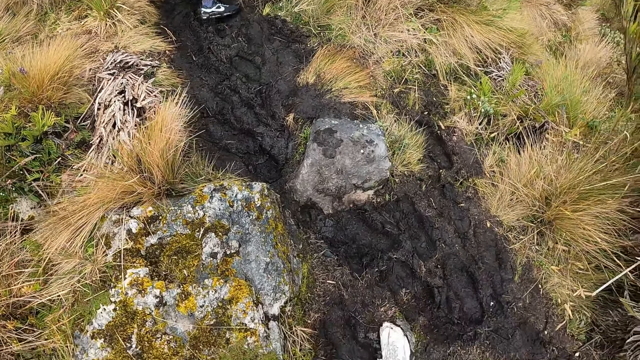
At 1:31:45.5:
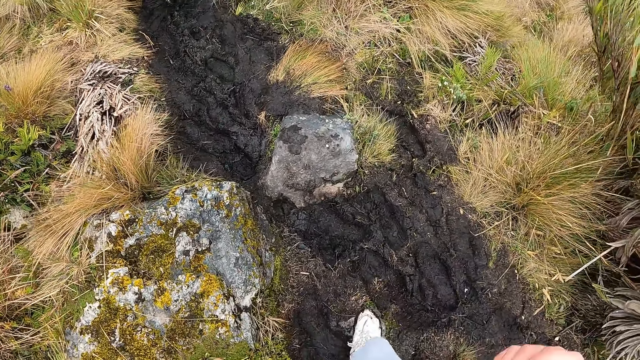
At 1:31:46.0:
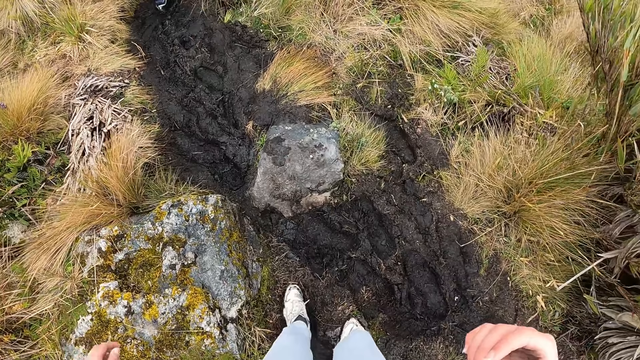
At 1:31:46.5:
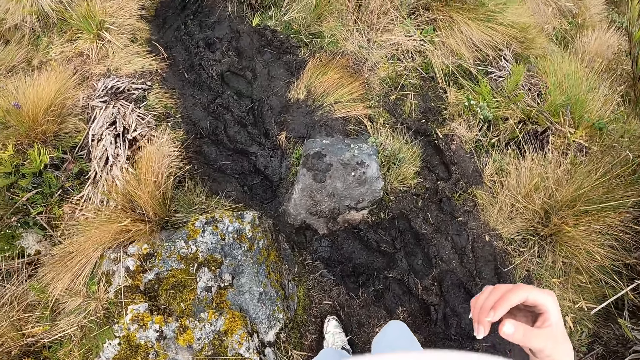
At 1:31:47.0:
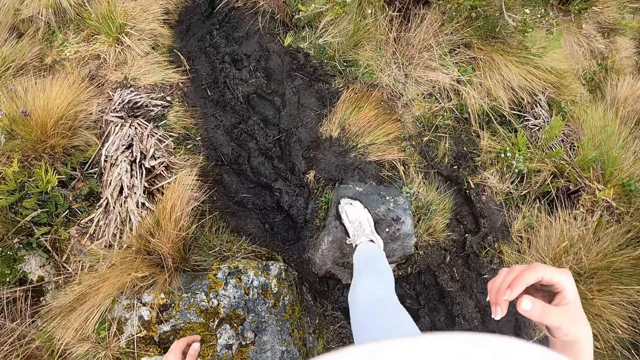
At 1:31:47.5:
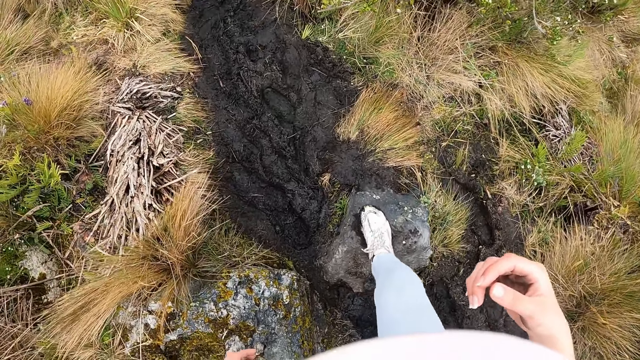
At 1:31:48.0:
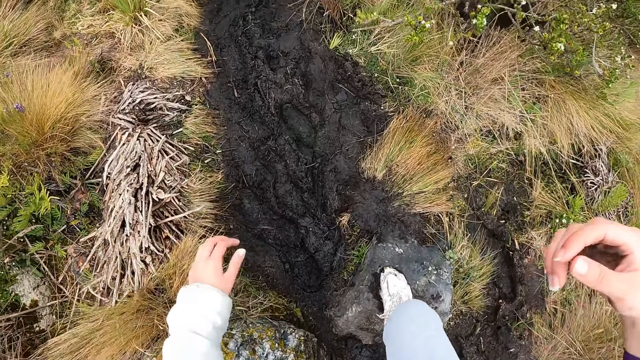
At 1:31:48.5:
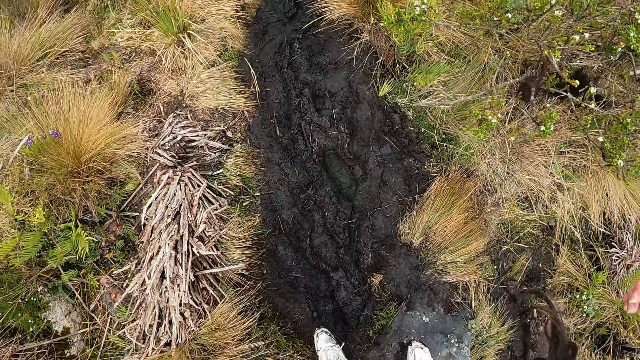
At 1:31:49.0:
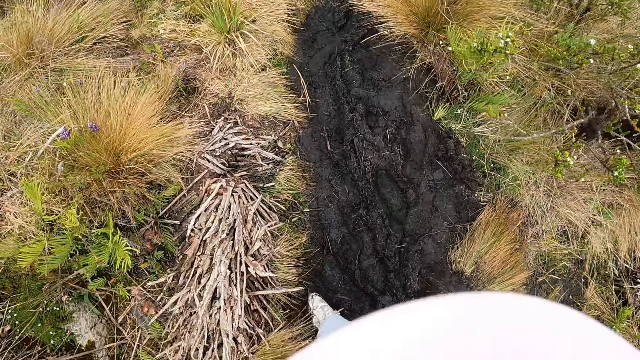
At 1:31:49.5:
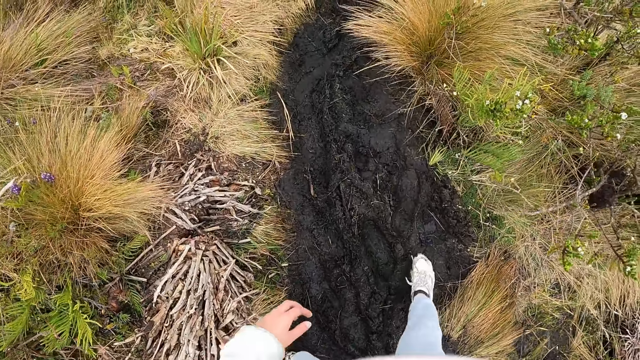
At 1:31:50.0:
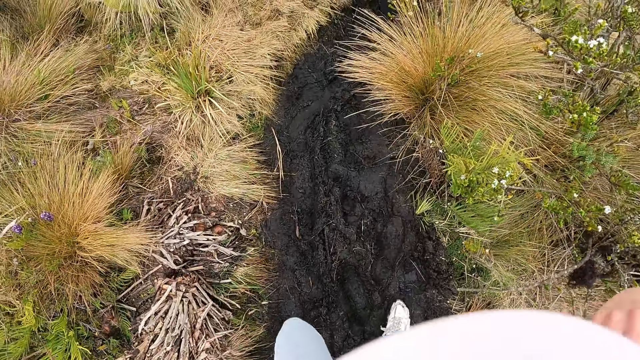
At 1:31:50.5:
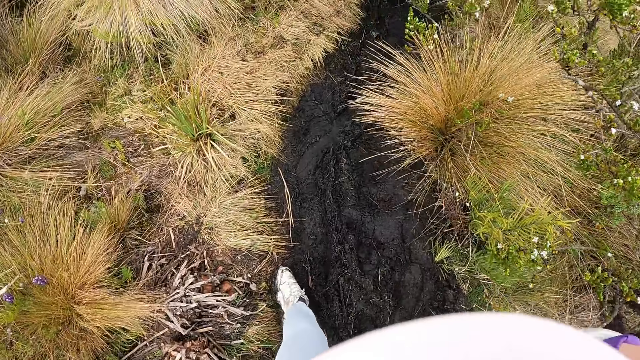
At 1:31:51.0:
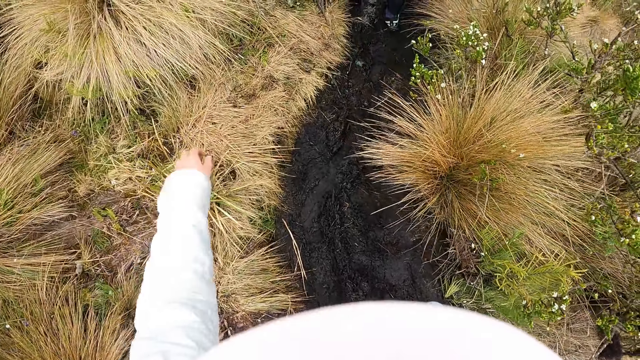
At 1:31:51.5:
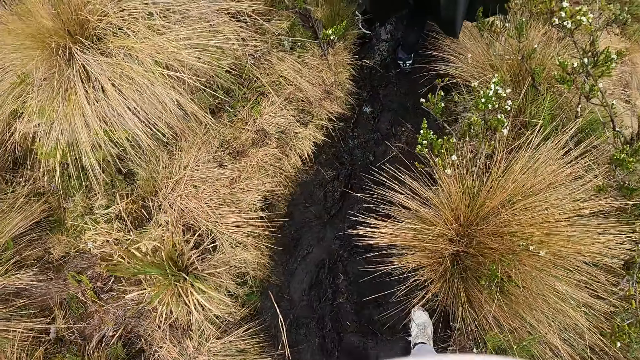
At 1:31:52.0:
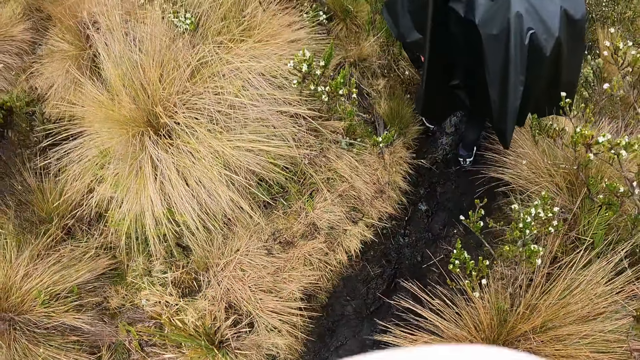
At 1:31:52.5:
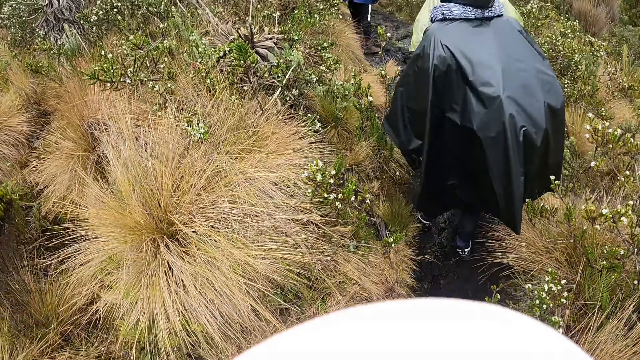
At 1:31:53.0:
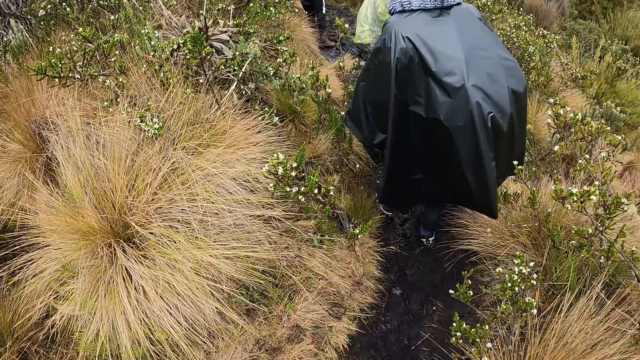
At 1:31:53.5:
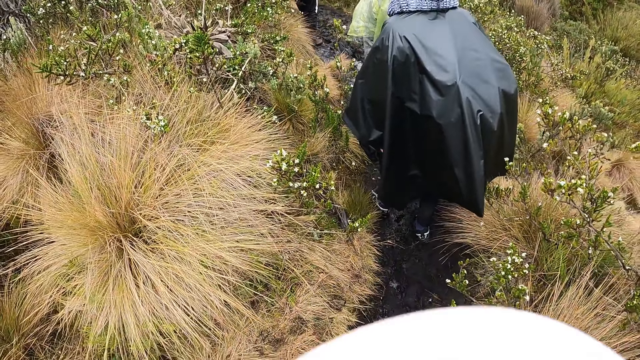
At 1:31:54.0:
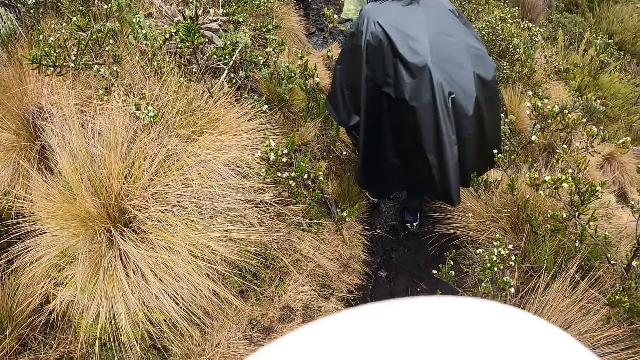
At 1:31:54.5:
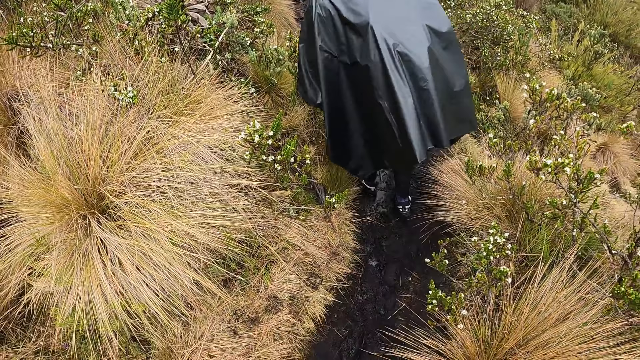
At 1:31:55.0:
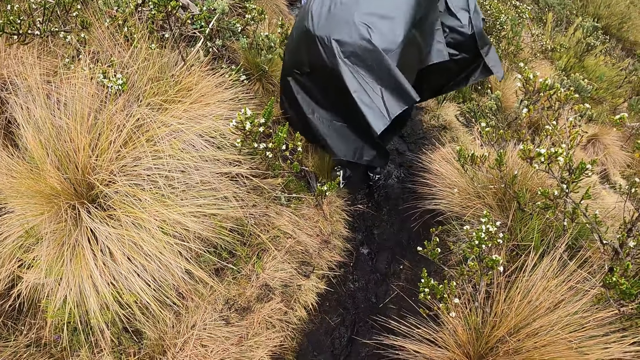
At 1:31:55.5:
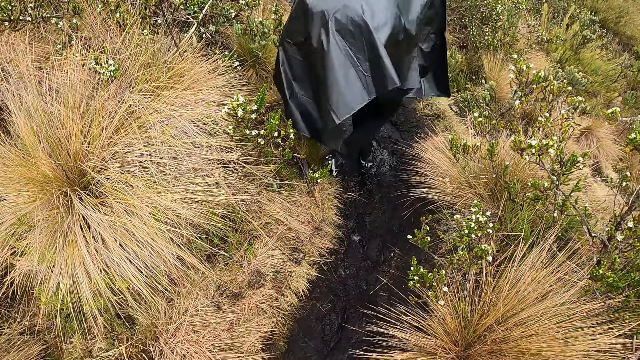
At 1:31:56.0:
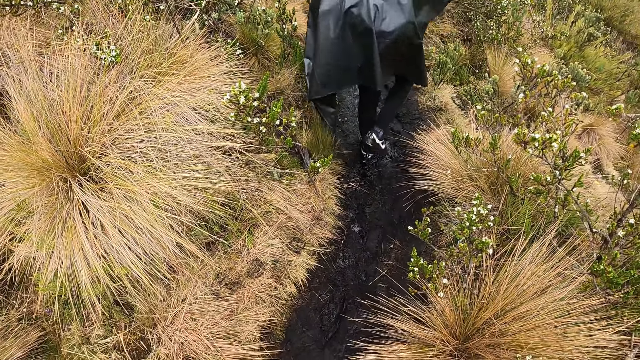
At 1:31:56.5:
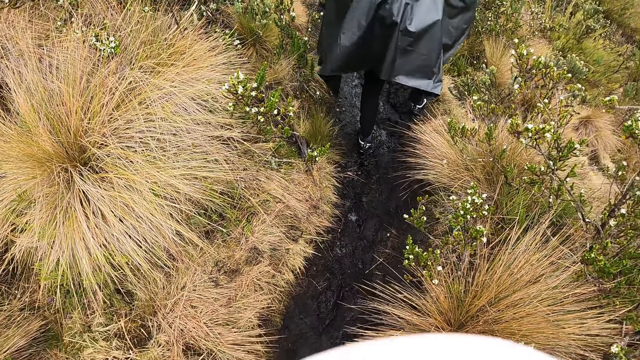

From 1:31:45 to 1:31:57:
The camera wearer climbs a rock on the hill. They walk up the muddy path on the hill. The man trips on the mud on the hill.

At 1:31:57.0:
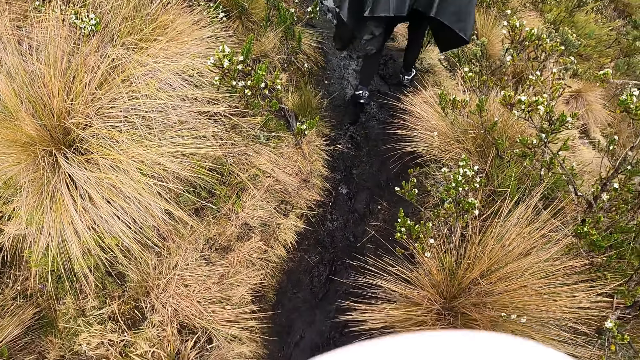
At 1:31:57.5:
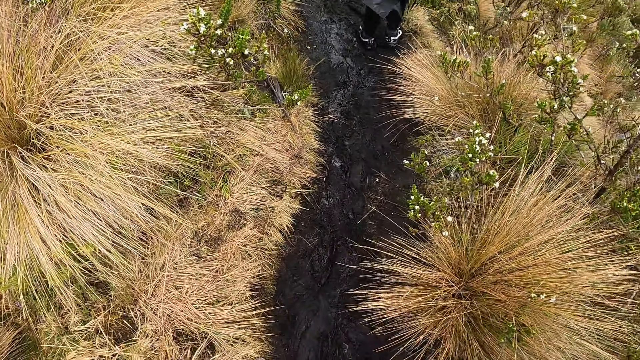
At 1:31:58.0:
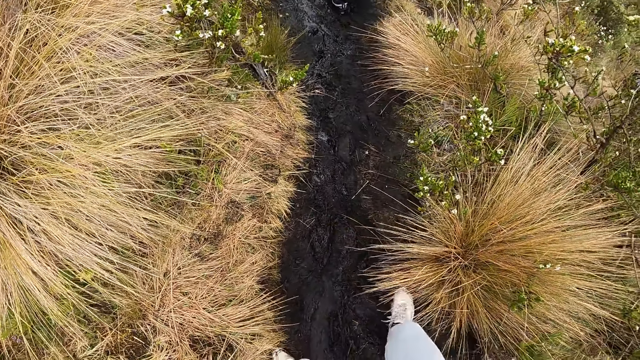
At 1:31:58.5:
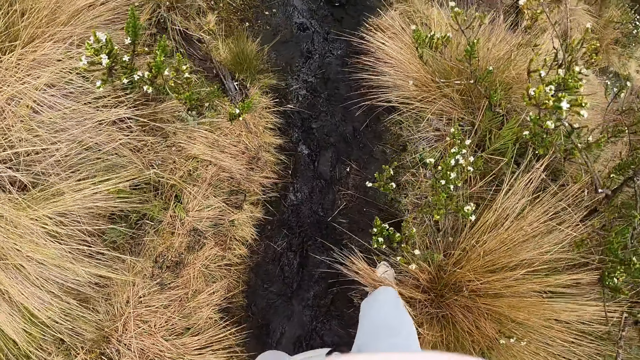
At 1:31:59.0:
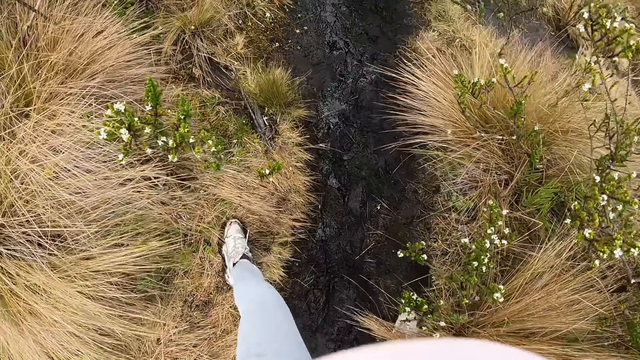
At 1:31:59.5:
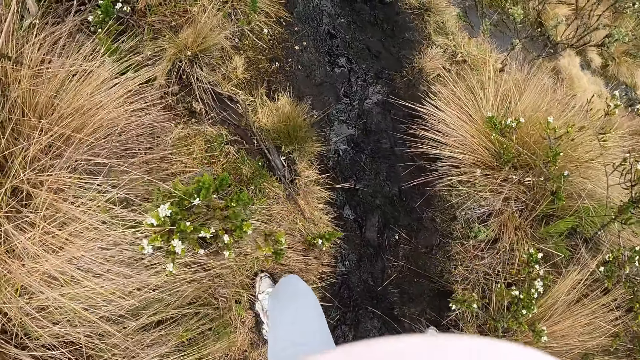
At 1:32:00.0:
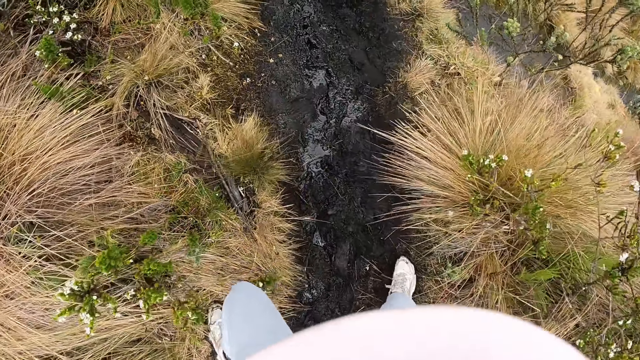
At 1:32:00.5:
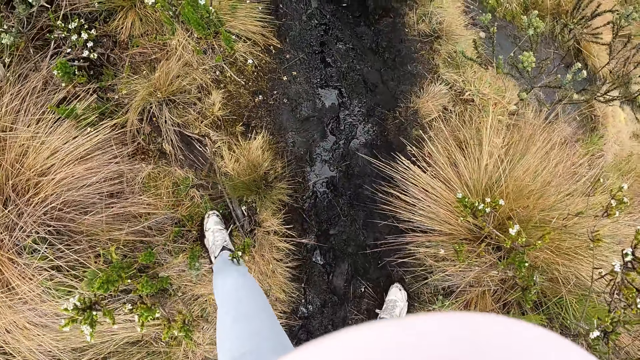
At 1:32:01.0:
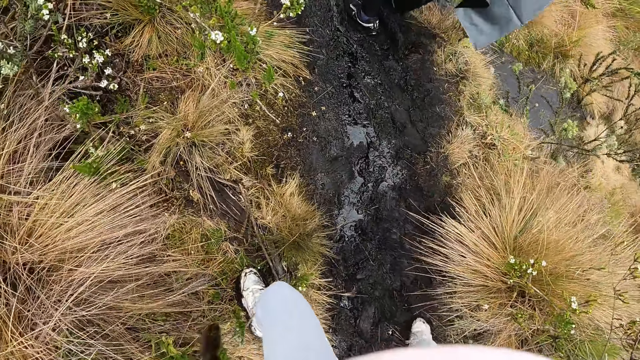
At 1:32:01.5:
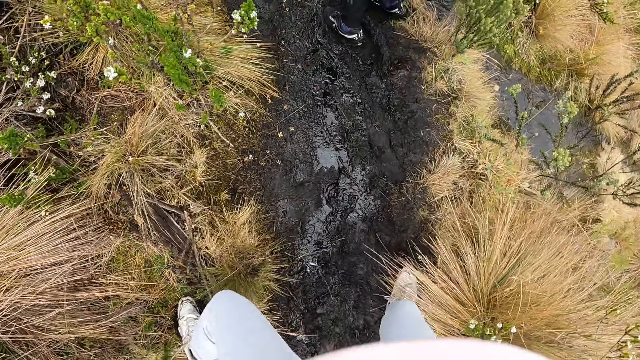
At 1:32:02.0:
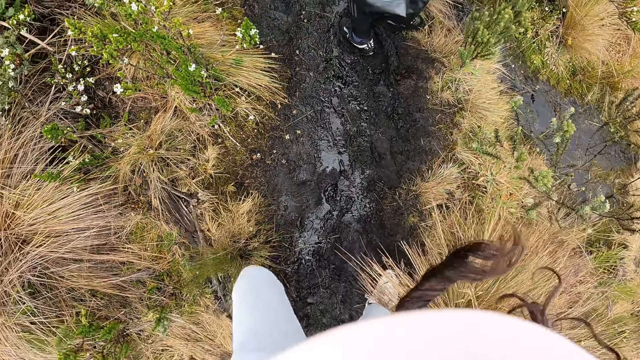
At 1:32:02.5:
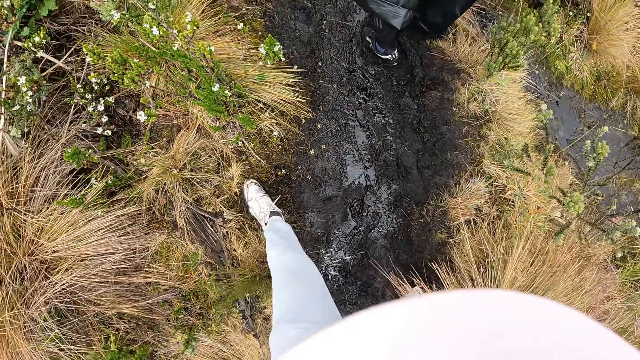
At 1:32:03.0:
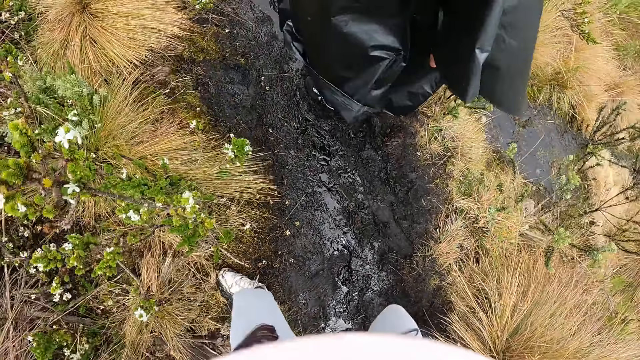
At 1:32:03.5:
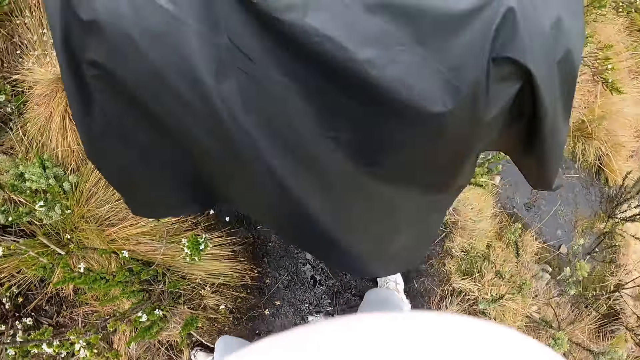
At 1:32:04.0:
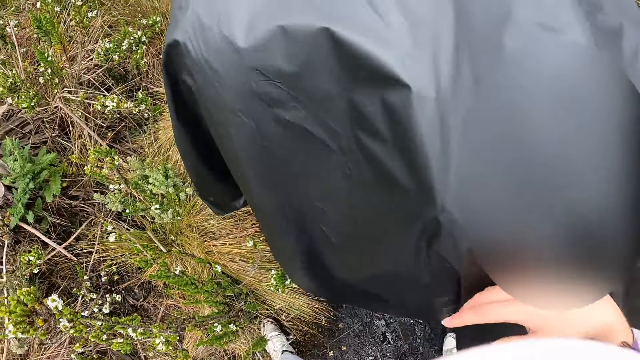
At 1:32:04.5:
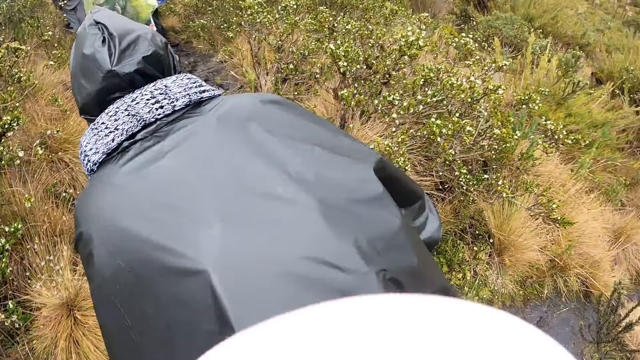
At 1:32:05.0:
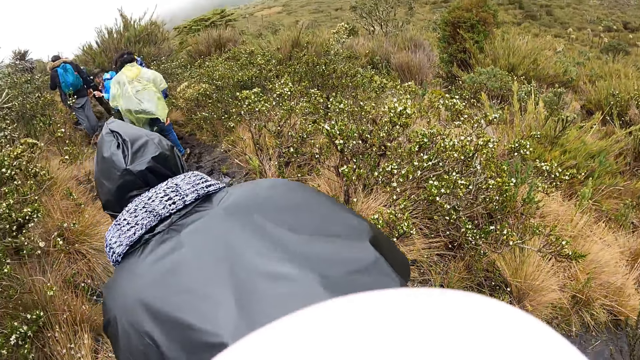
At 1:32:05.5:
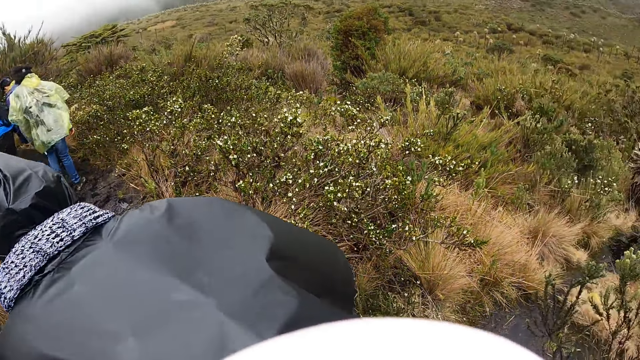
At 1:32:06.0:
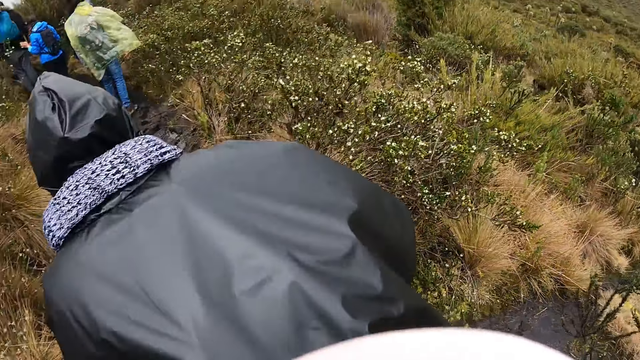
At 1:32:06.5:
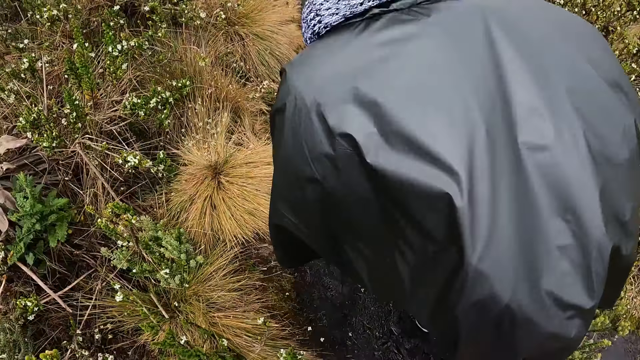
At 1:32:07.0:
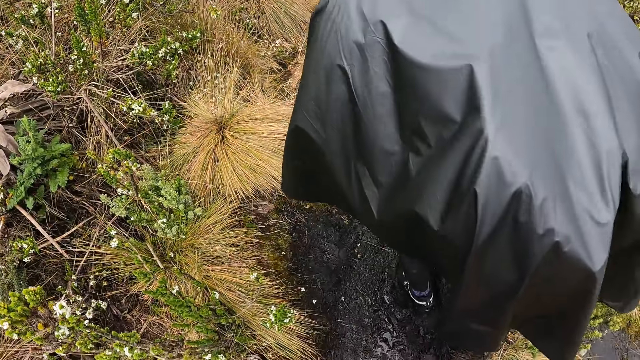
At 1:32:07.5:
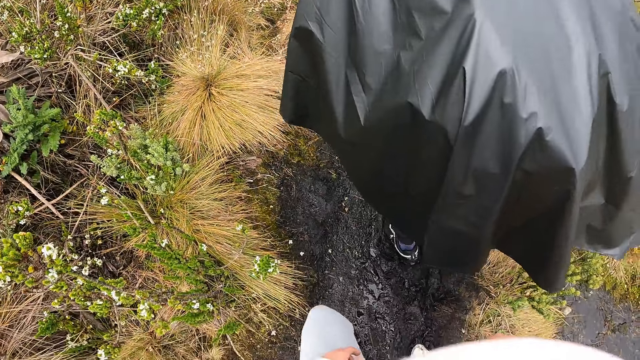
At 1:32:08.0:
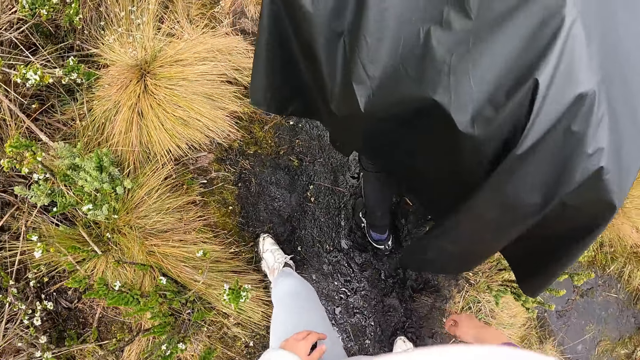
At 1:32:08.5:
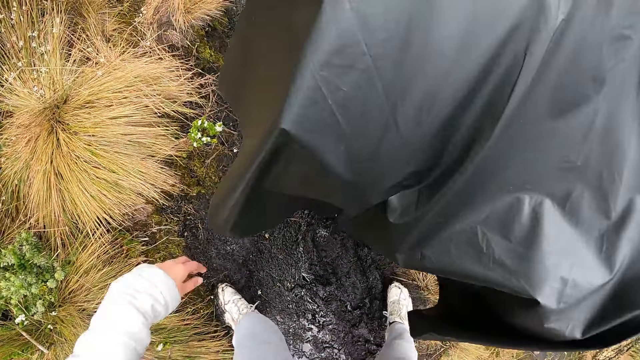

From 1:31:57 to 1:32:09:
The camera wearer walks up the muddy path on the hill. The man walks up the muddy path on the hill.
